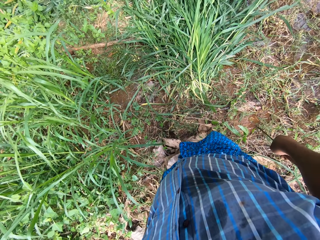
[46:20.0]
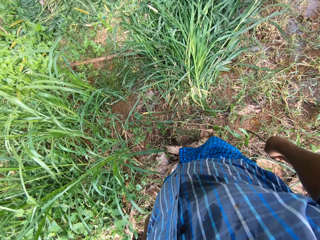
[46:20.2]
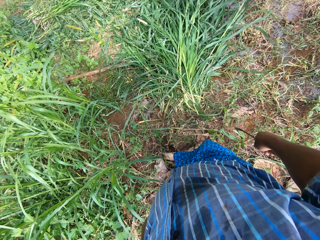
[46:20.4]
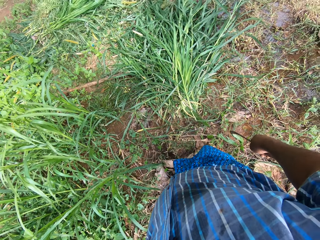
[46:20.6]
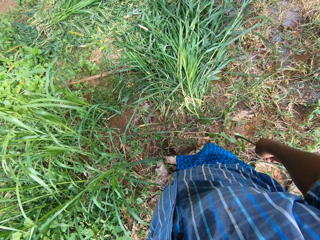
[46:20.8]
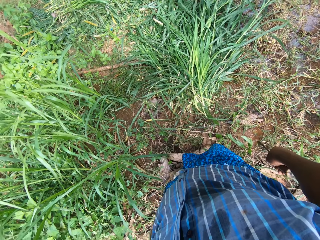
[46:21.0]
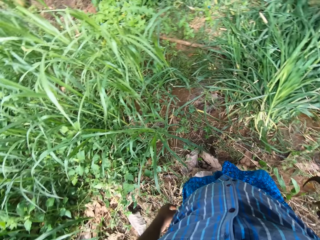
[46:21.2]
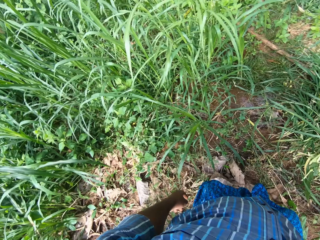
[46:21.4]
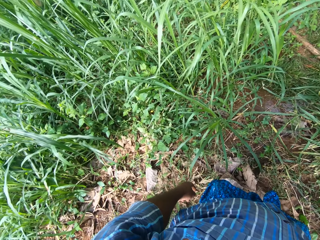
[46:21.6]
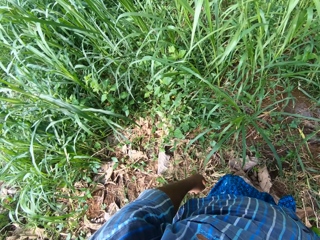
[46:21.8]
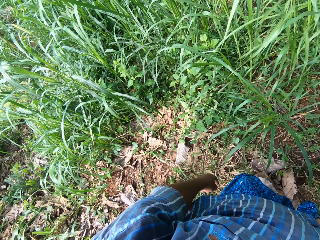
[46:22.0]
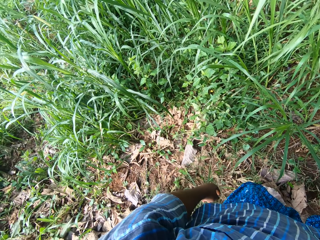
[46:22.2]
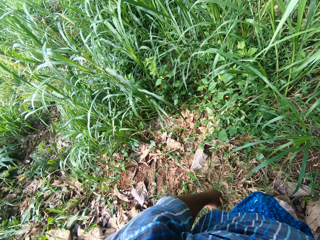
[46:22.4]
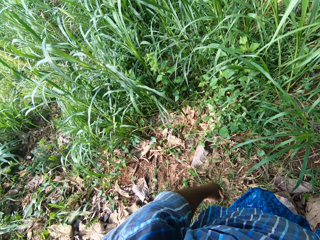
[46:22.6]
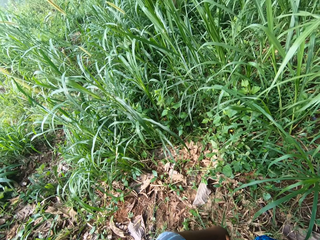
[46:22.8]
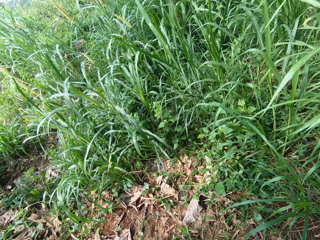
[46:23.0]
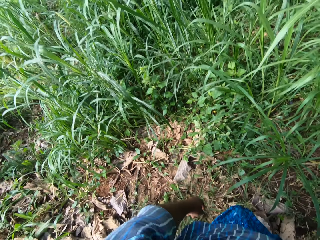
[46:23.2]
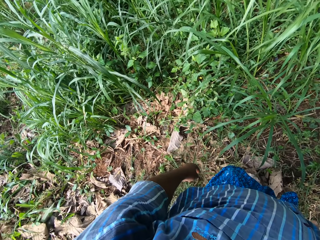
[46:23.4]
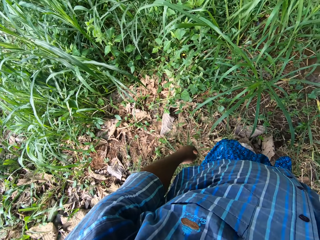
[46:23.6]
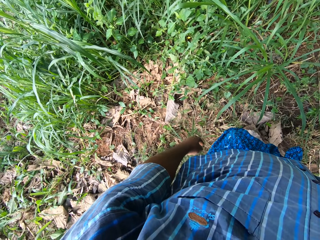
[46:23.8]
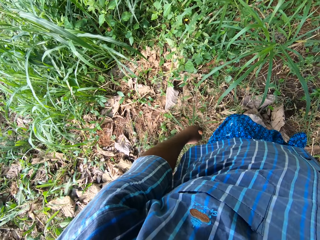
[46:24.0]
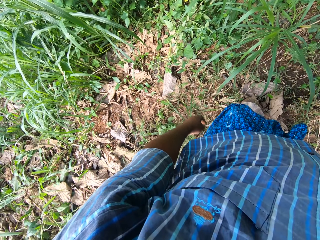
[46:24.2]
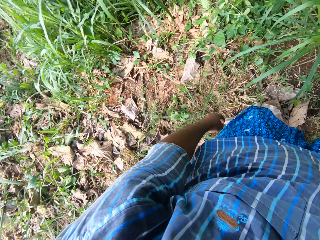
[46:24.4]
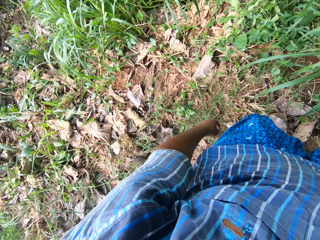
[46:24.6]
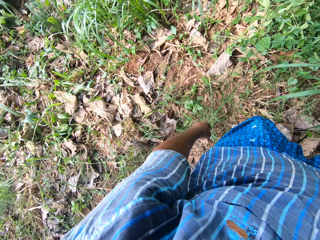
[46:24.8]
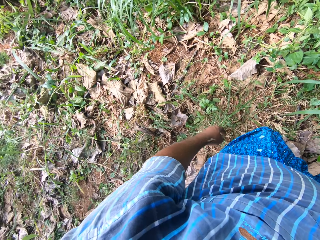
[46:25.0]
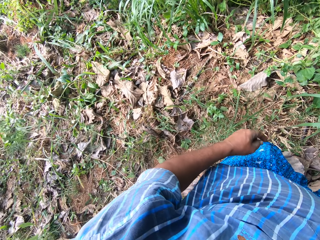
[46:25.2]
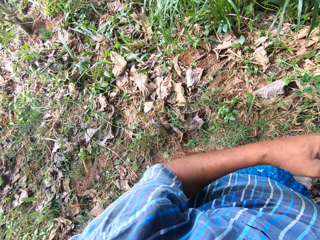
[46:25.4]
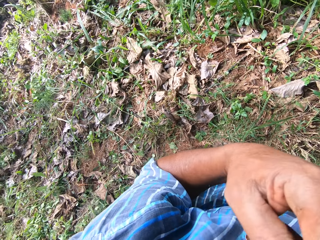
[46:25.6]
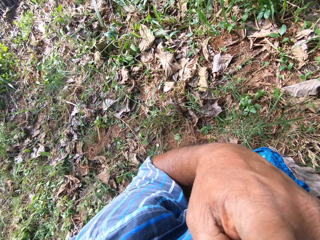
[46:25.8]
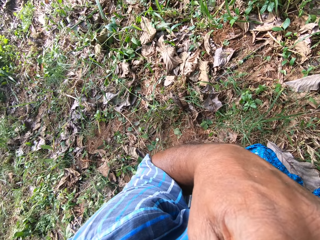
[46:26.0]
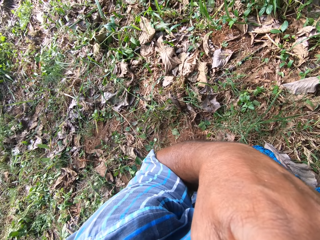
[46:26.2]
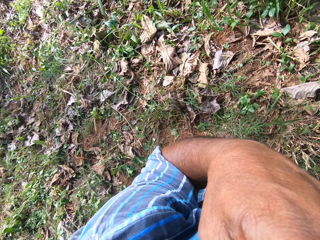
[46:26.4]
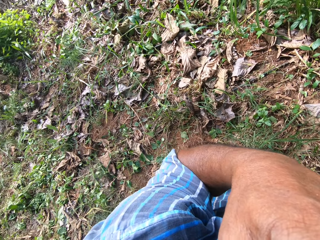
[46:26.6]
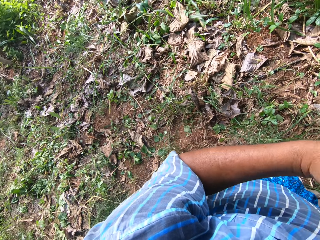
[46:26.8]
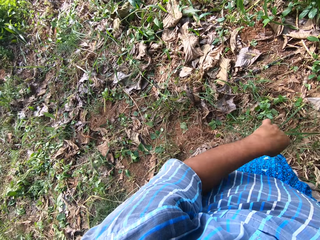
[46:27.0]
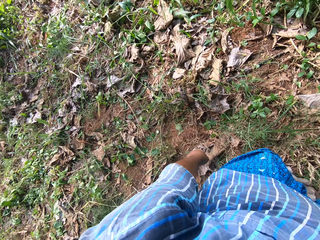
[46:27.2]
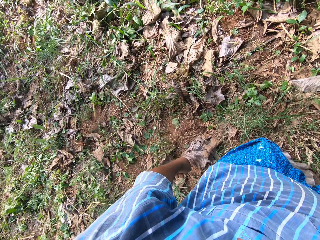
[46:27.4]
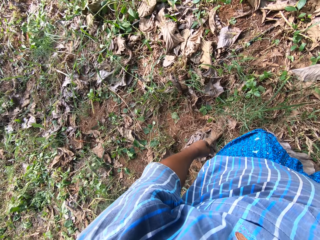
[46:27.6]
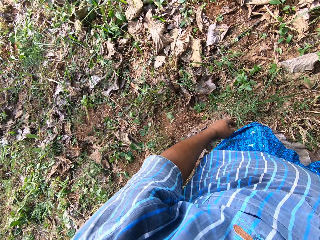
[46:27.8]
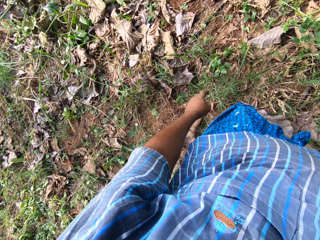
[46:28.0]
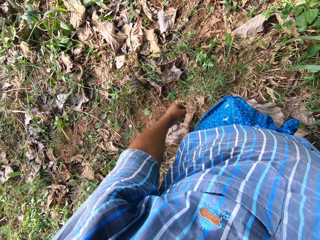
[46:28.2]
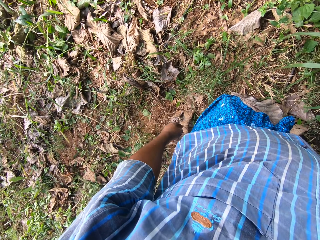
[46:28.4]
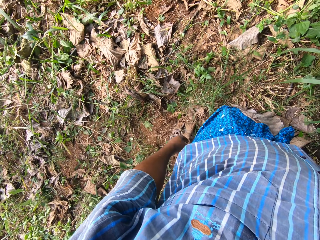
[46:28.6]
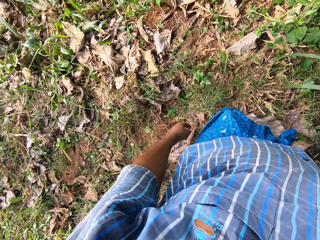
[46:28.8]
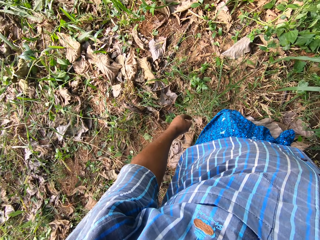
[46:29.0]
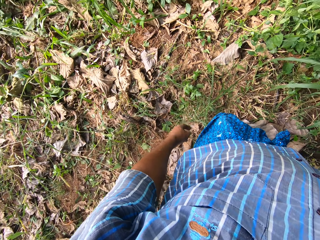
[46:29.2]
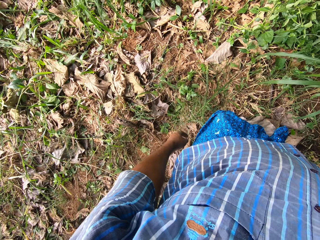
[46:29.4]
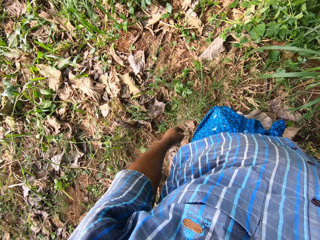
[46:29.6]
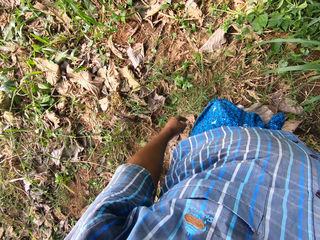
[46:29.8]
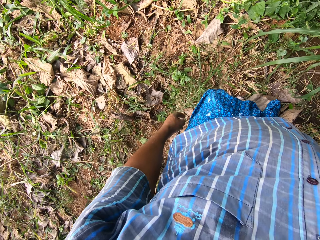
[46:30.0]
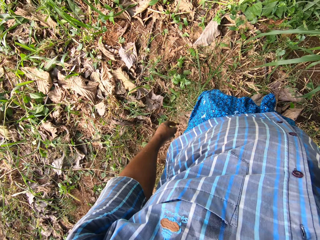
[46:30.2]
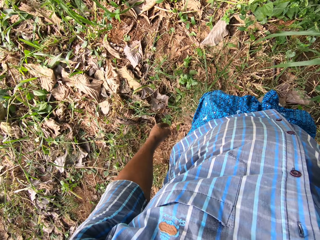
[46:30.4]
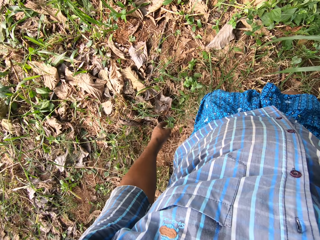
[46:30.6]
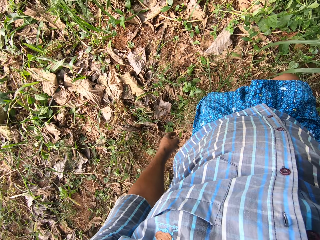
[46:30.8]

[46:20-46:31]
The camera wearer looks around the farm. They touch the face.

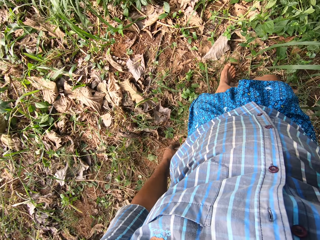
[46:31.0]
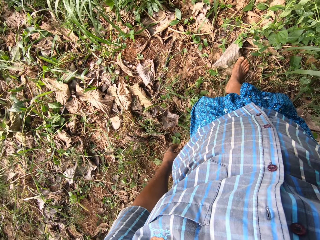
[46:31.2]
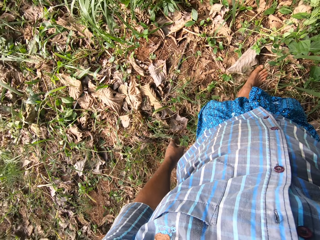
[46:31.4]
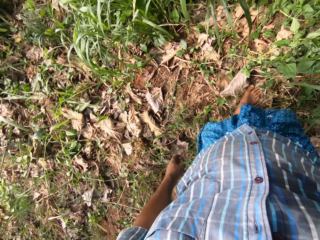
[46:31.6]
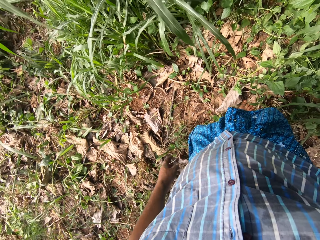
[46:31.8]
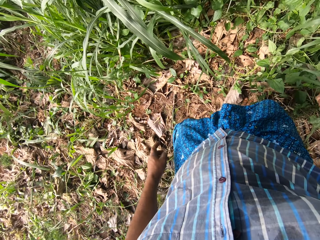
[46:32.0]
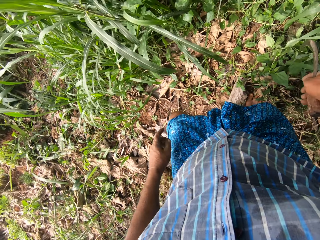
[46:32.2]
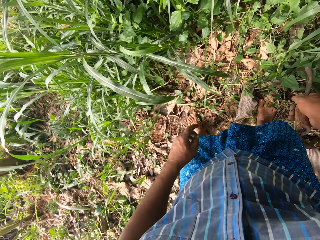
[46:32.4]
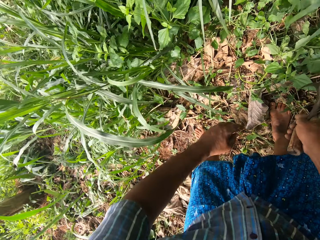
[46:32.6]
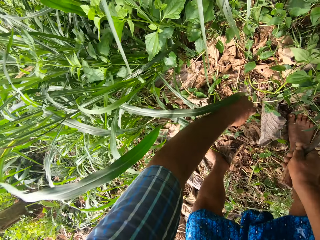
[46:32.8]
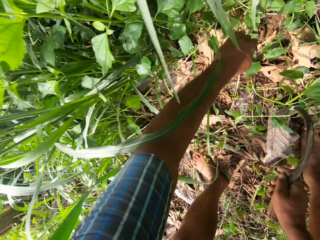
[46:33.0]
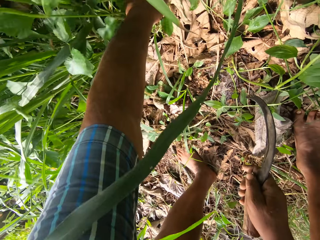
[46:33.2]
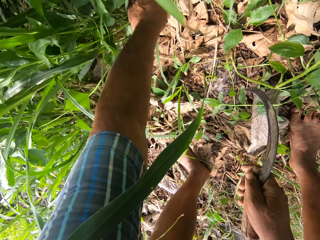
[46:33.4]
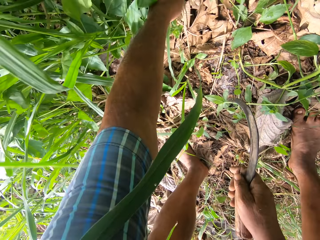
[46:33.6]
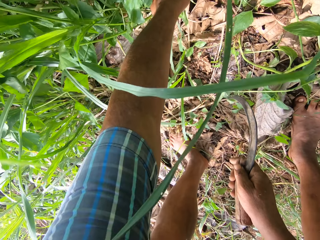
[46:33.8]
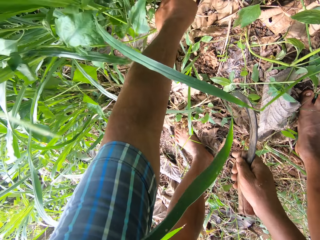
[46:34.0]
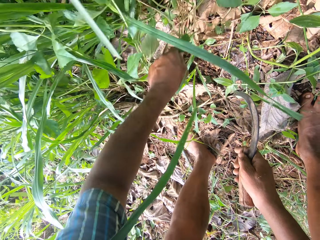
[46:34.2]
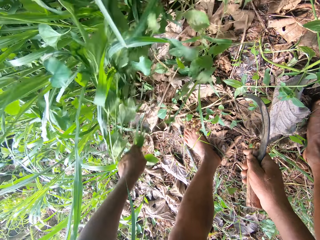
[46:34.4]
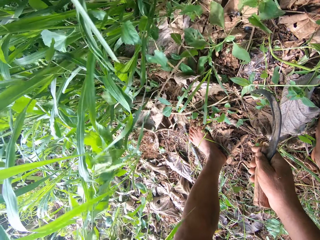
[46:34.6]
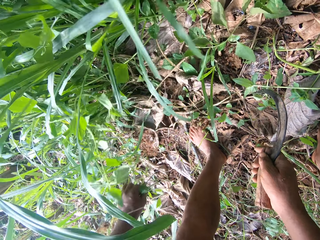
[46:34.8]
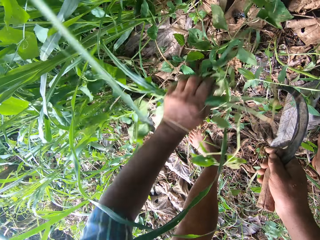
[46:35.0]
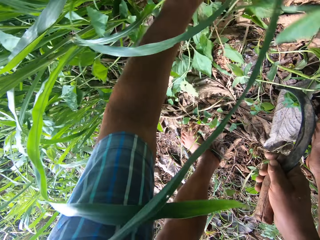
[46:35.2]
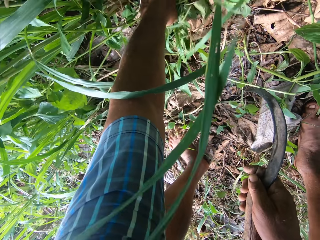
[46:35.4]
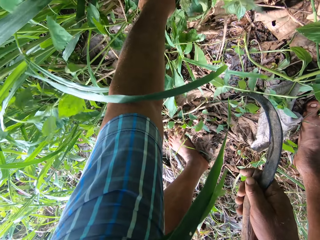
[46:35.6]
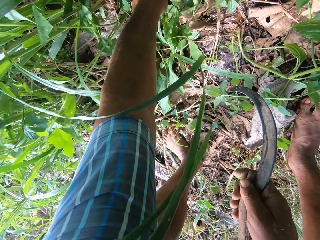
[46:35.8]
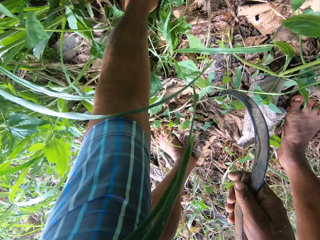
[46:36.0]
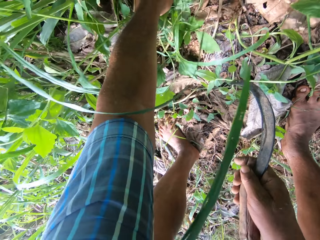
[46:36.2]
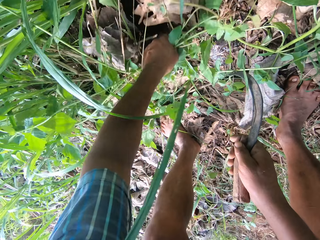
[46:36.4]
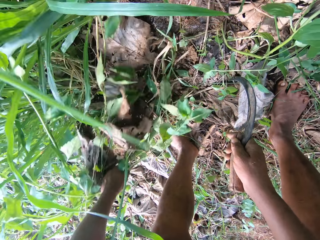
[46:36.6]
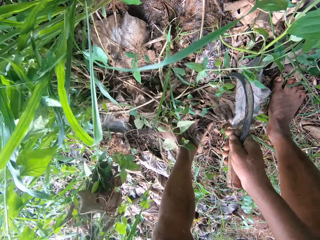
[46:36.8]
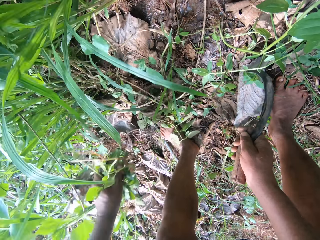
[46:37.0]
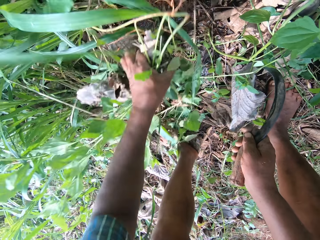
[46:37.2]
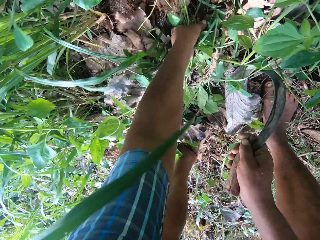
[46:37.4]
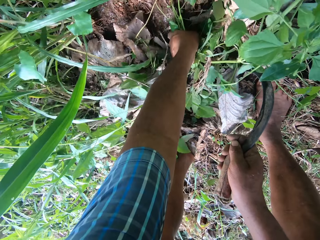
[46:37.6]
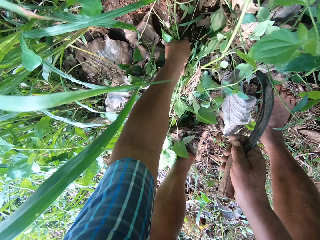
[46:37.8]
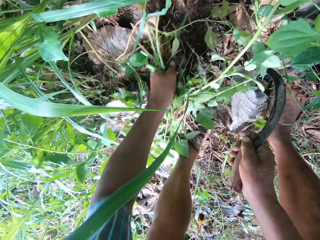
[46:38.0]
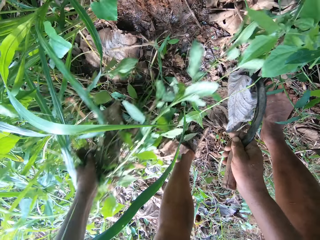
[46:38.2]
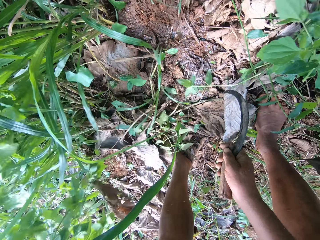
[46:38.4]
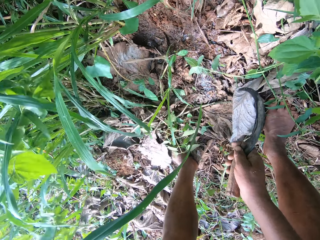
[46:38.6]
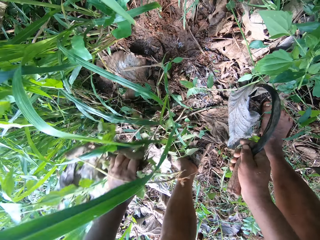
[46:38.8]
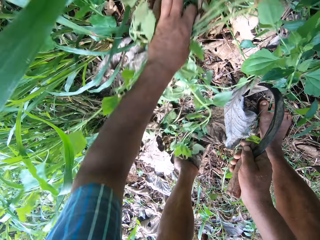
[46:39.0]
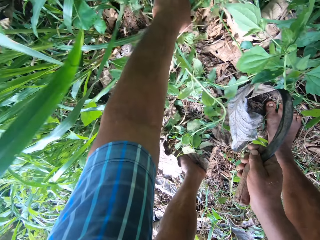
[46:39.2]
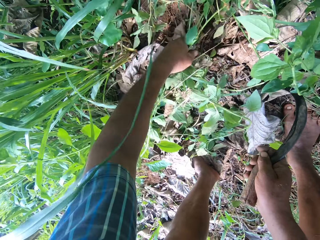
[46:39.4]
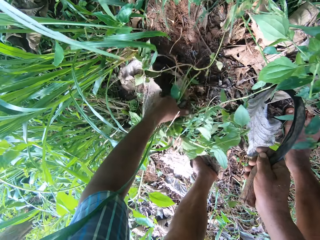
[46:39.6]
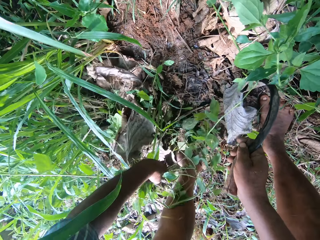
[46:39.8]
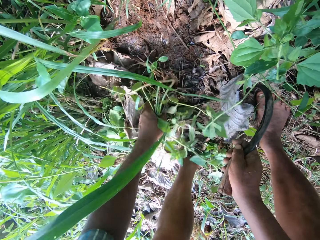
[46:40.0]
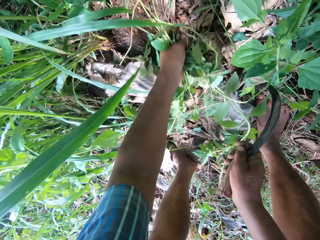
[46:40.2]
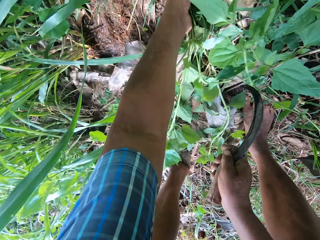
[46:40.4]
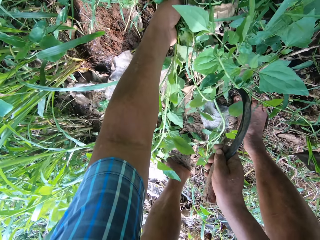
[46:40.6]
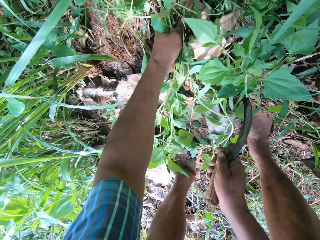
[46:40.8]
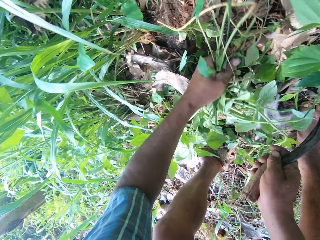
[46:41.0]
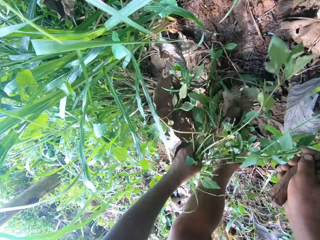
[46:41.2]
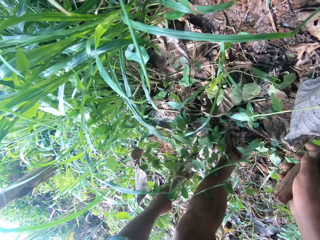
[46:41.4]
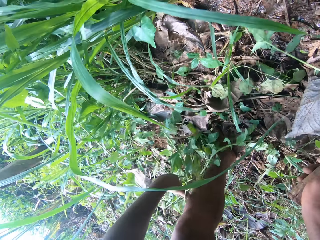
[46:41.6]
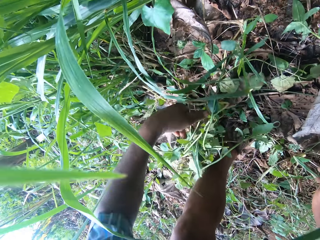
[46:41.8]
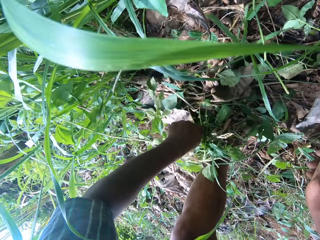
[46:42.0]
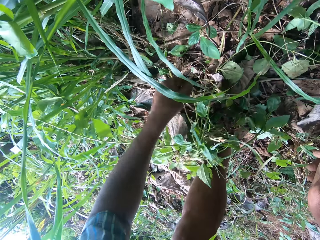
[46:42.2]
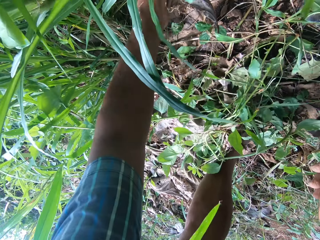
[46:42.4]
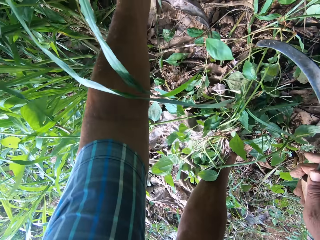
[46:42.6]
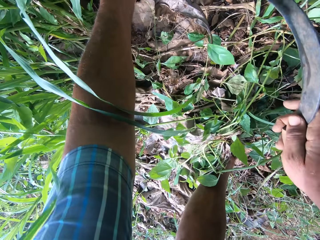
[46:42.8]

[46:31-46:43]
The camera wearer uproots plants with his hand.
